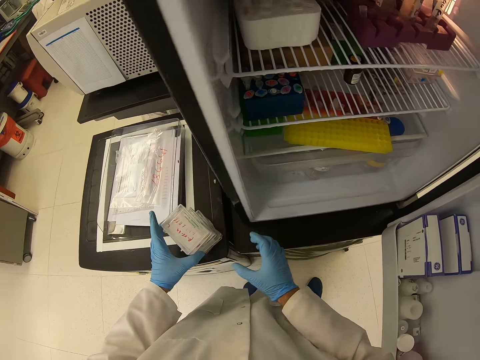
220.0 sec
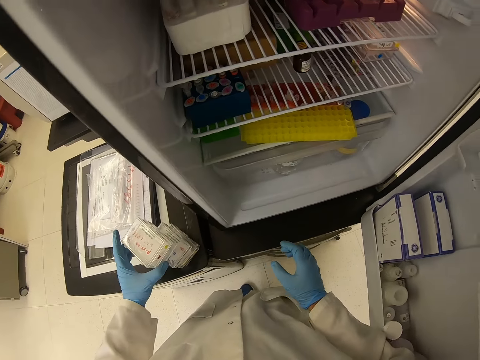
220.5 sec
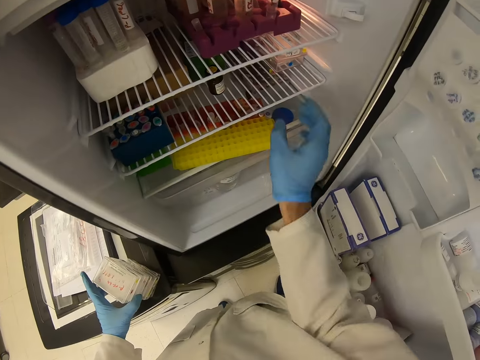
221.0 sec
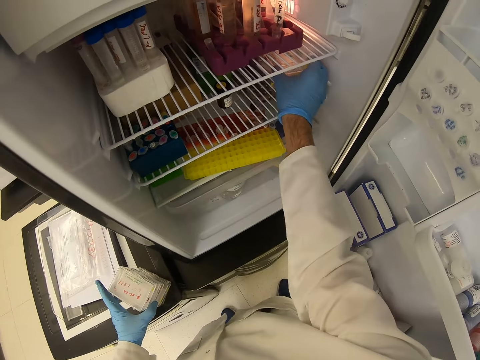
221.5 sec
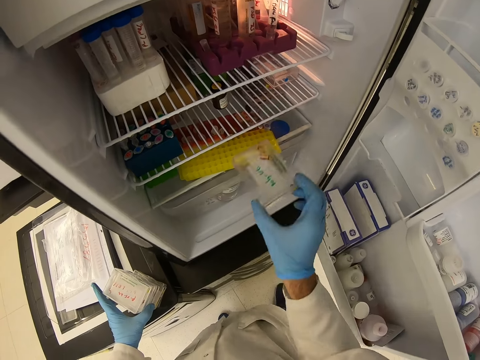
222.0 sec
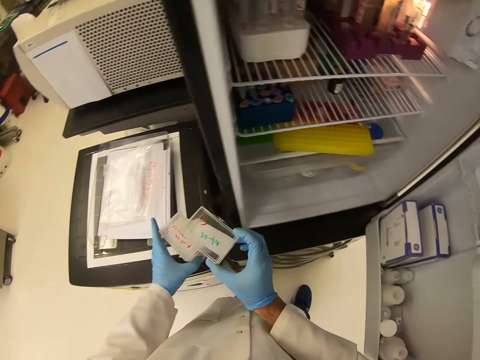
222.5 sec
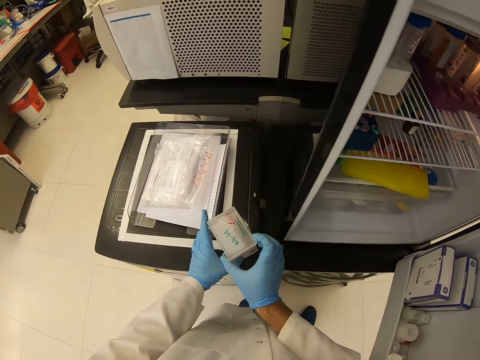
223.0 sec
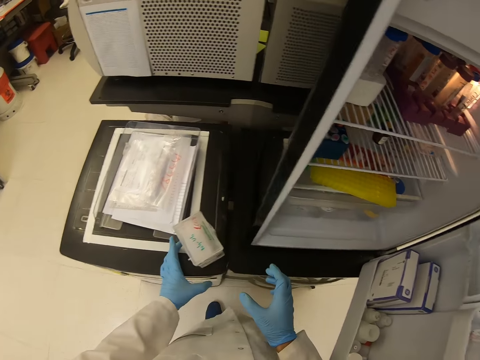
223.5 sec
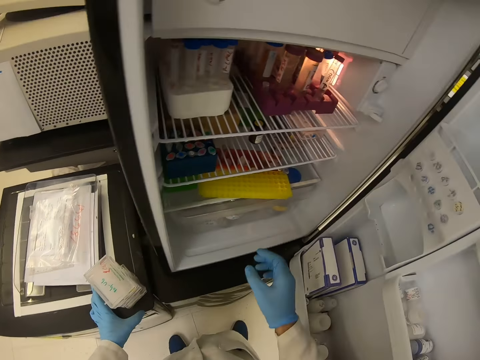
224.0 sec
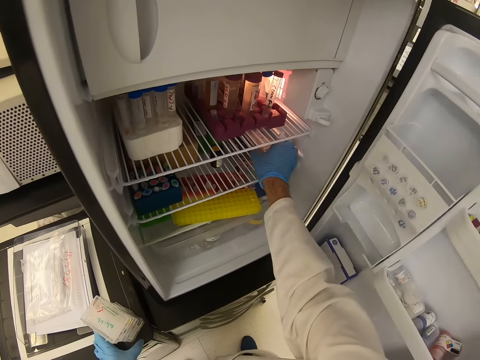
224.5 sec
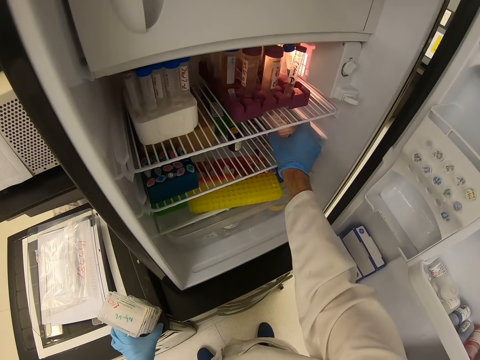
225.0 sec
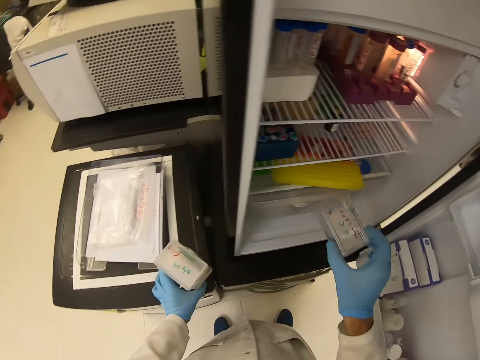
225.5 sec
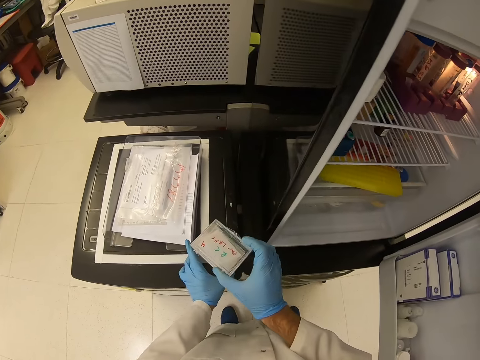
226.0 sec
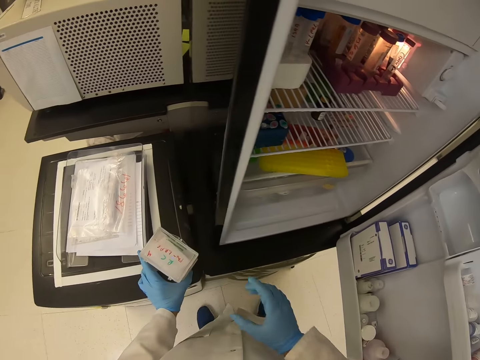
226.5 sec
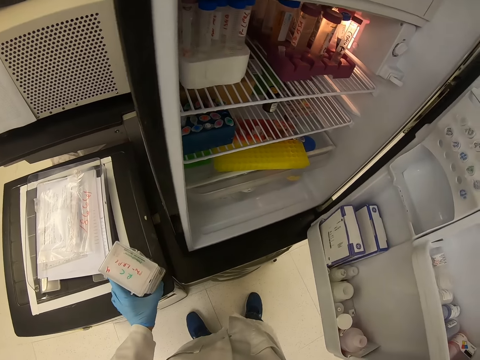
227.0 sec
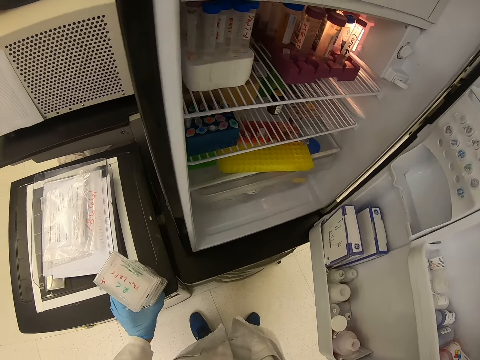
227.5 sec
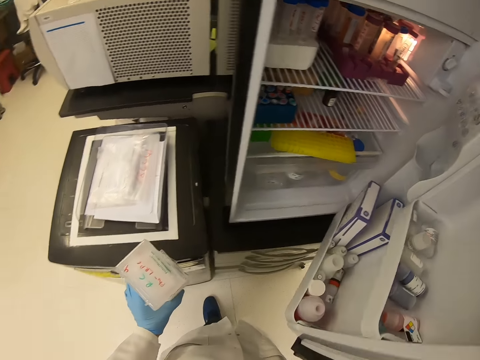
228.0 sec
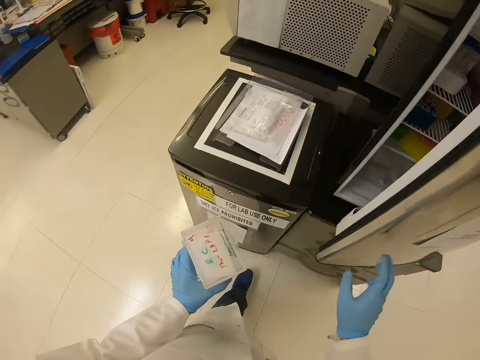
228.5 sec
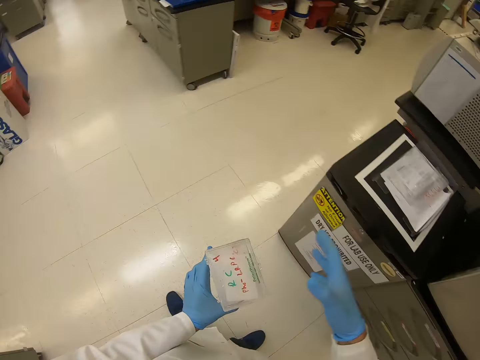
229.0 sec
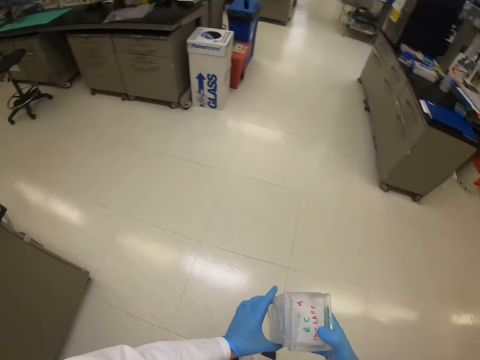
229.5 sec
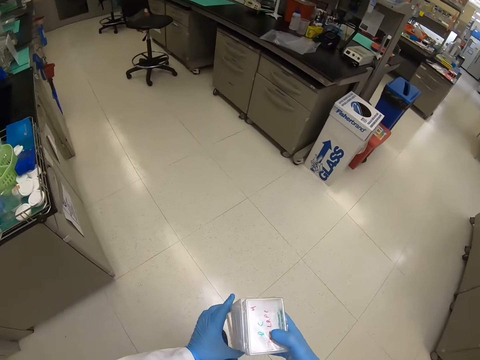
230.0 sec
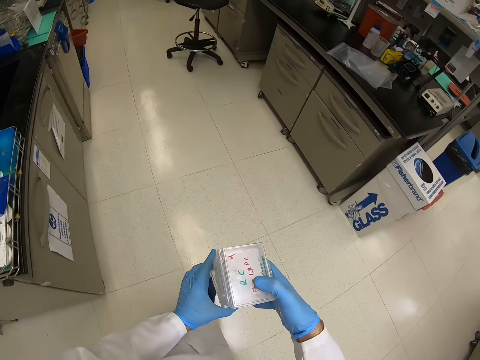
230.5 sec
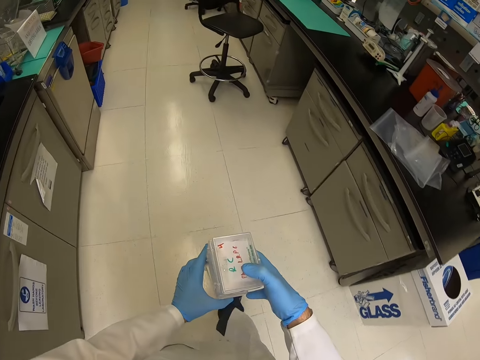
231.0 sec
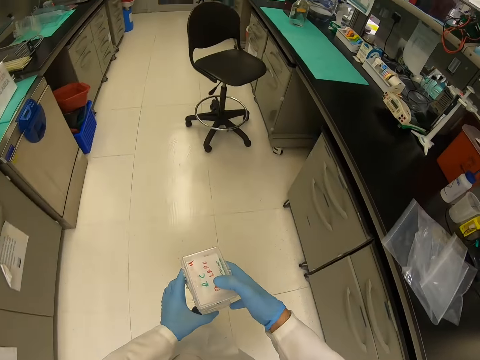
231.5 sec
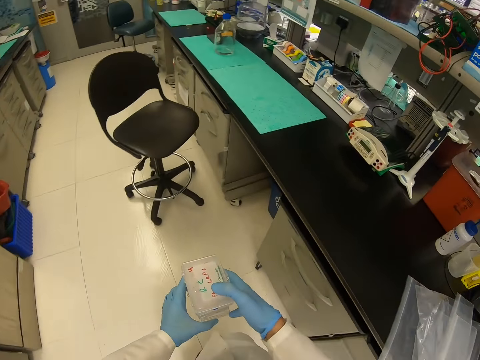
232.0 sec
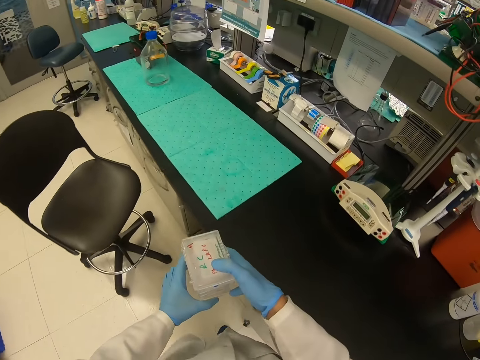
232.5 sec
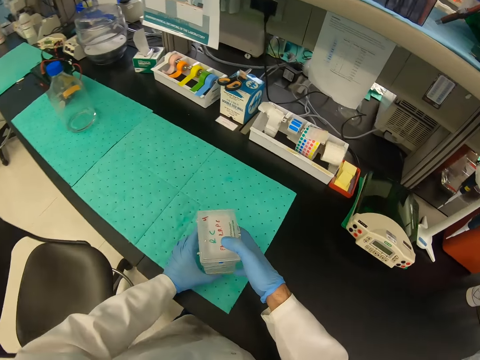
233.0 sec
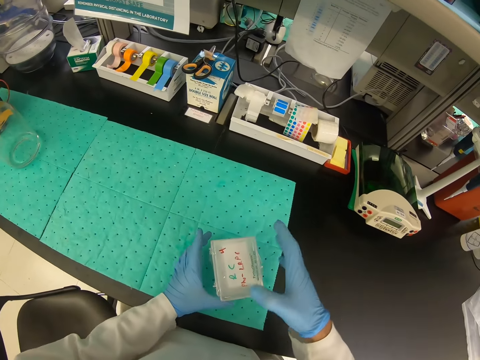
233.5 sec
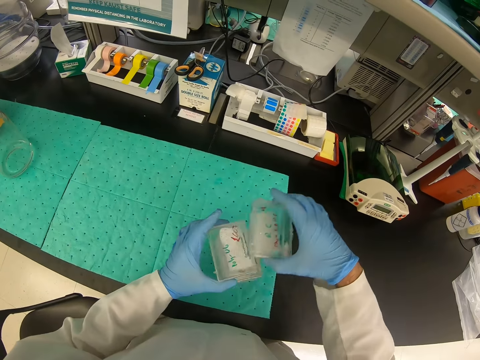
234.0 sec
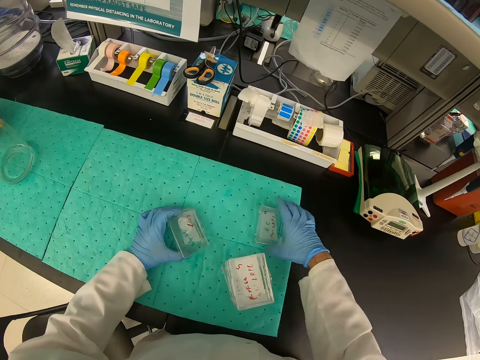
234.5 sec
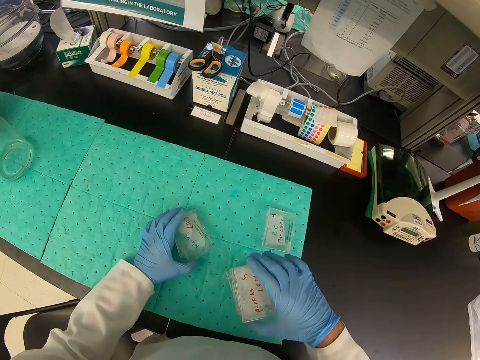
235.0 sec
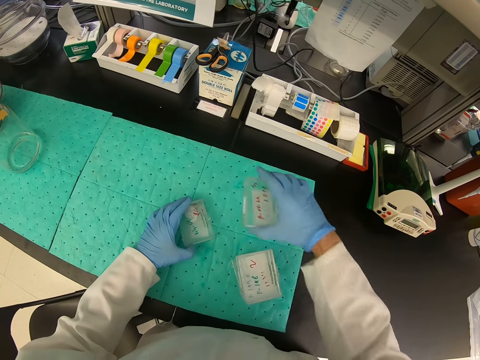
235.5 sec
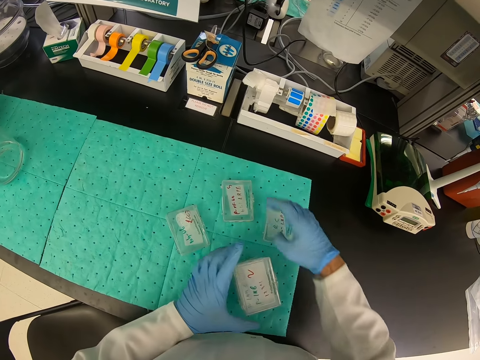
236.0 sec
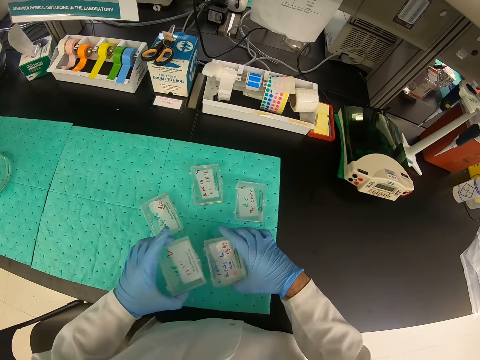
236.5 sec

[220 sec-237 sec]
The camera wearer closes the fridge. They walk around the house. They put the items on the table.

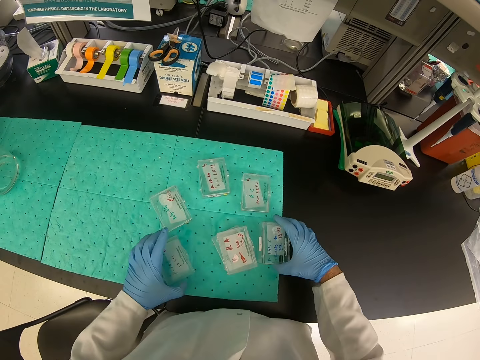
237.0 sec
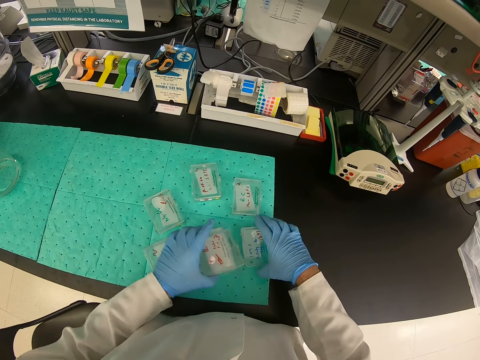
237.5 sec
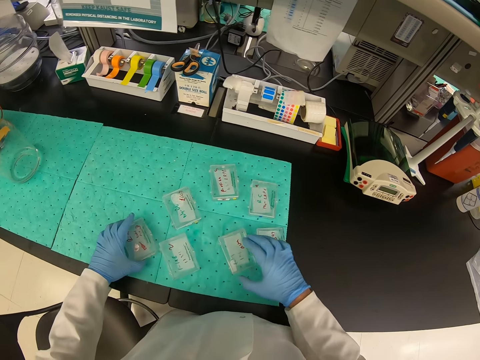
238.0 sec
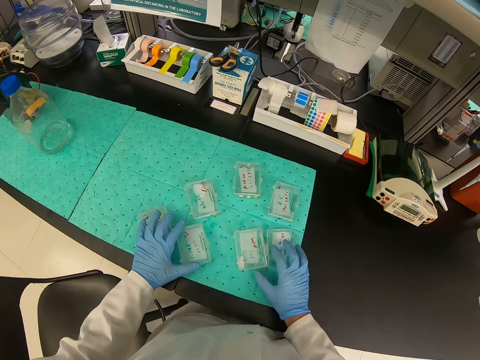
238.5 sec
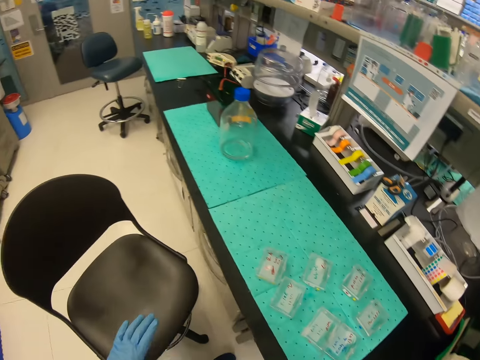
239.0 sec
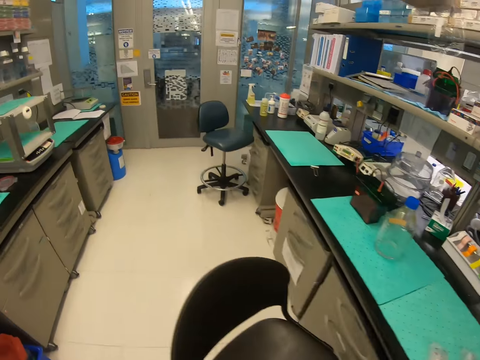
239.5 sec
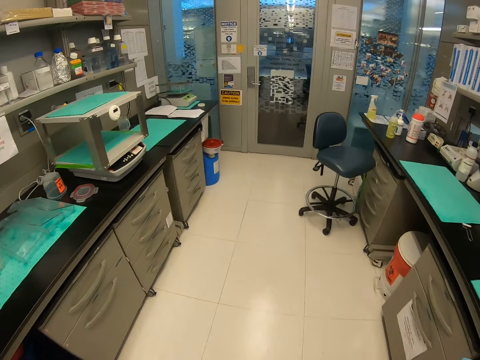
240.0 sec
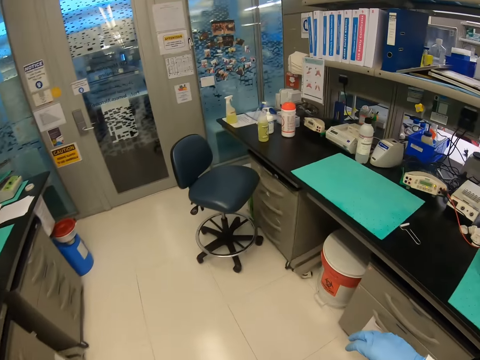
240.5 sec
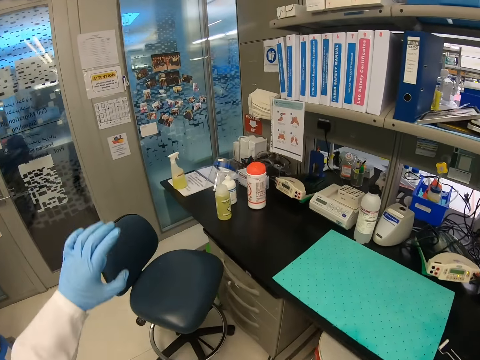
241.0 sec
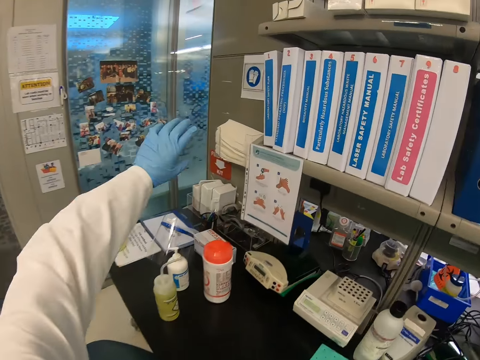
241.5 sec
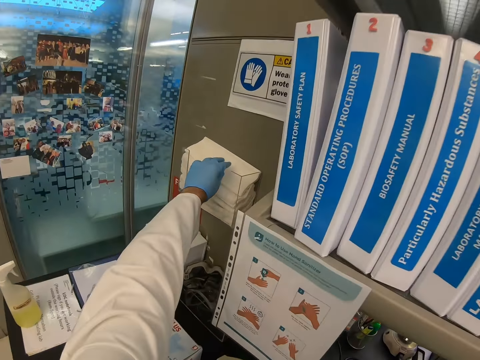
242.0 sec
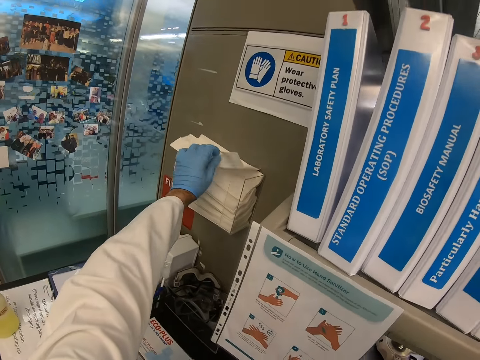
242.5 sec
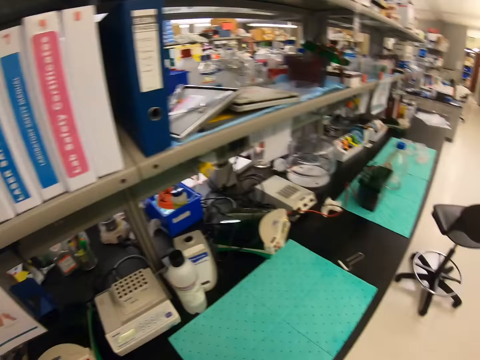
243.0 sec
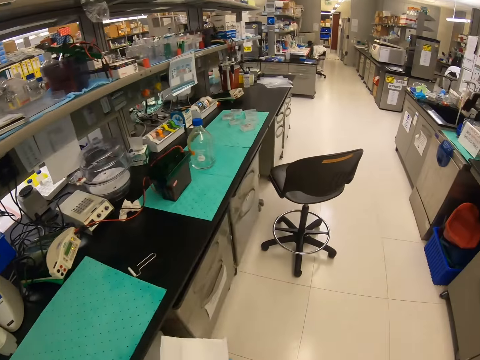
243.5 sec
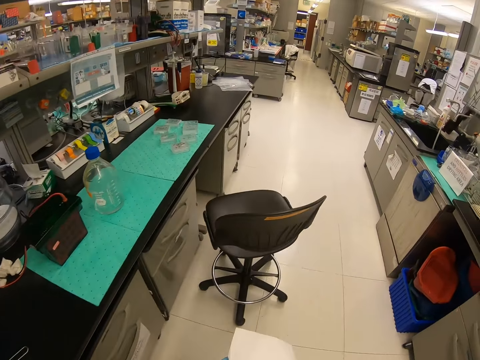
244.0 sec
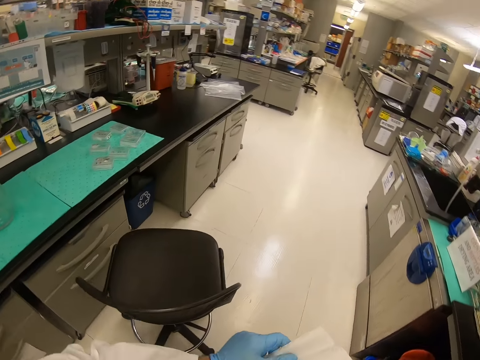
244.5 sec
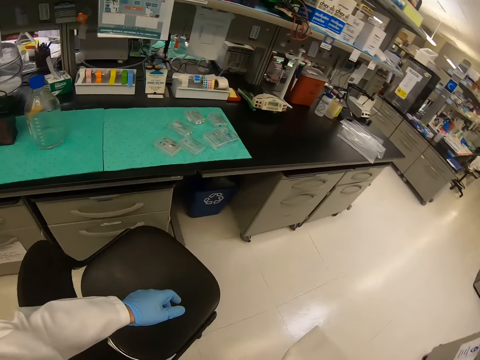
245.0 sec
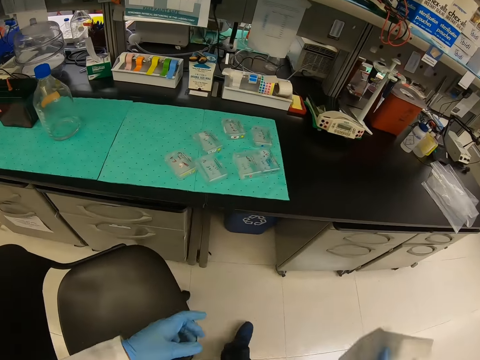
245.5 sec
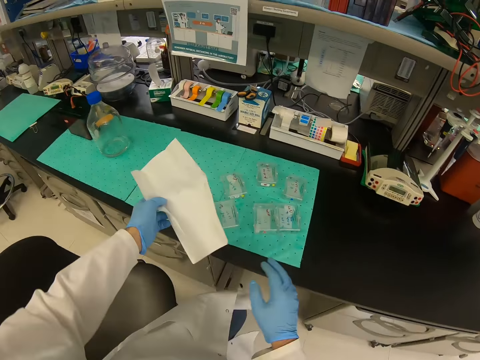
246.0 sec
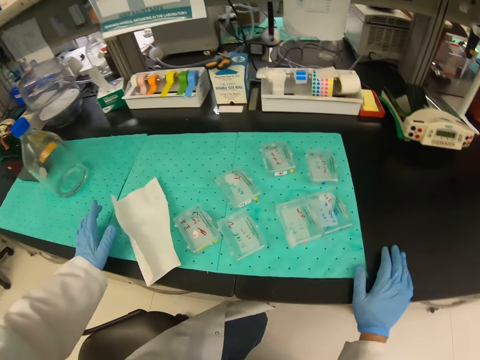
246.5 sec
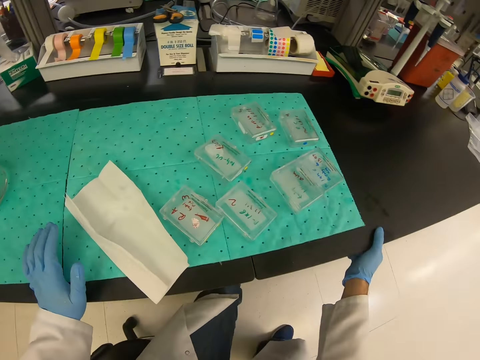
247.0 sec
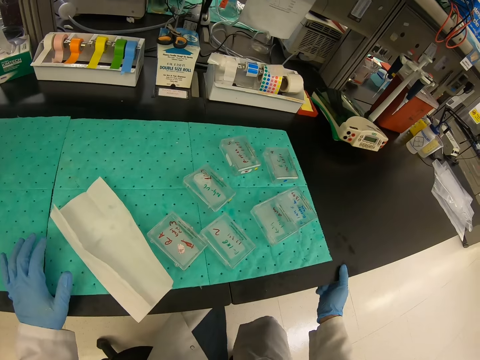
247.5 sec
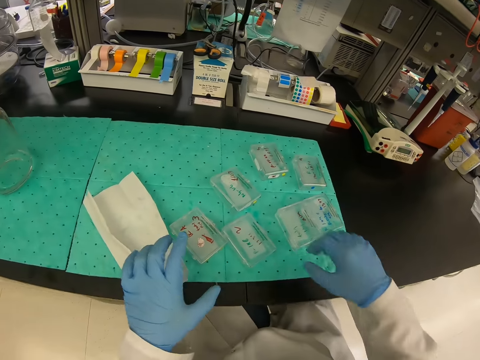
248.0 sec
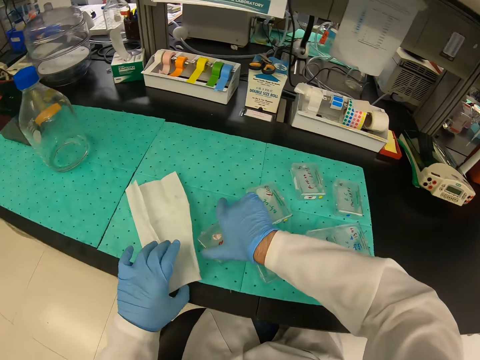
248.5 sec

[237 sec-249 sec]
The camera wearer walks around the house. They take a paper from the shelf. They walk around the house. They put the paper on the table.
